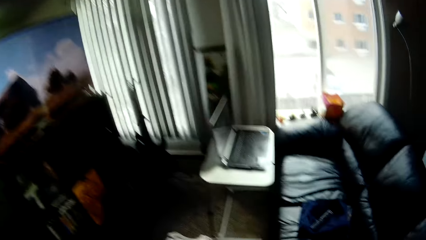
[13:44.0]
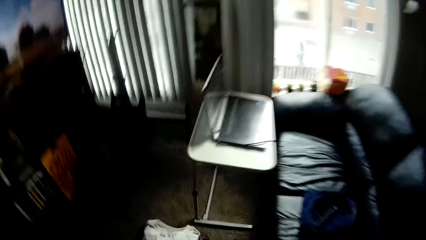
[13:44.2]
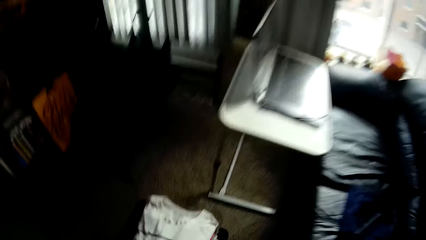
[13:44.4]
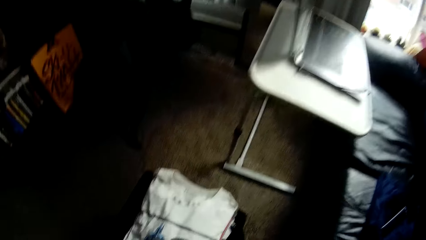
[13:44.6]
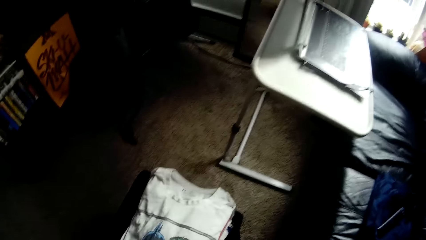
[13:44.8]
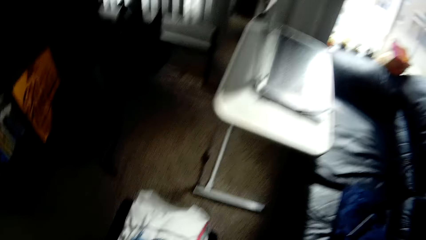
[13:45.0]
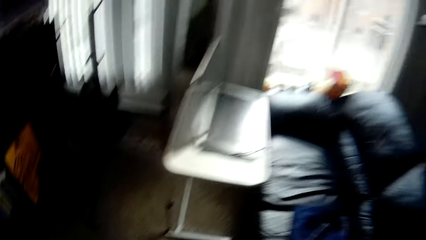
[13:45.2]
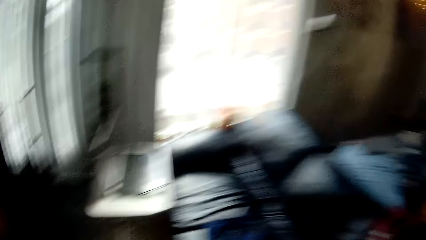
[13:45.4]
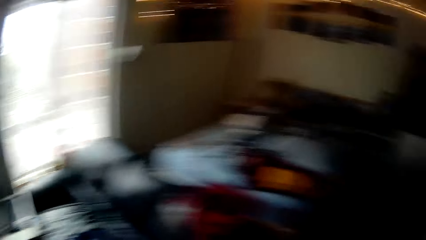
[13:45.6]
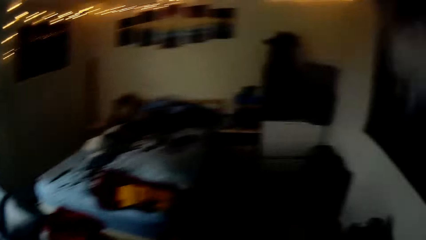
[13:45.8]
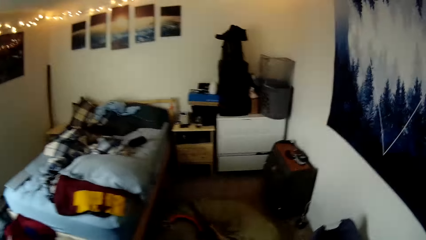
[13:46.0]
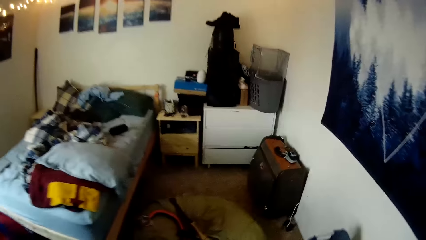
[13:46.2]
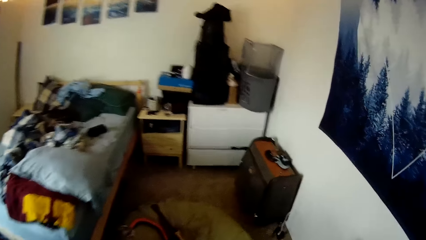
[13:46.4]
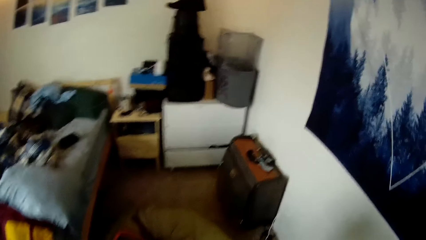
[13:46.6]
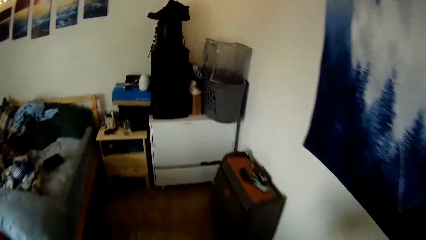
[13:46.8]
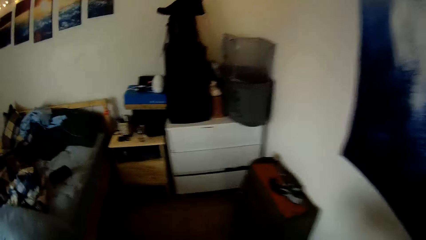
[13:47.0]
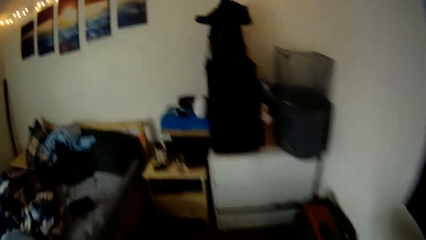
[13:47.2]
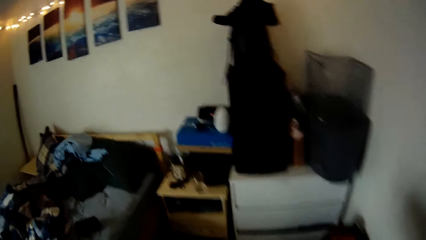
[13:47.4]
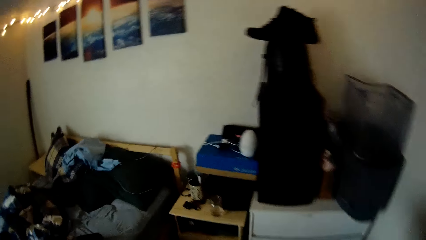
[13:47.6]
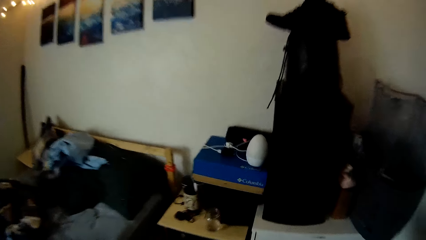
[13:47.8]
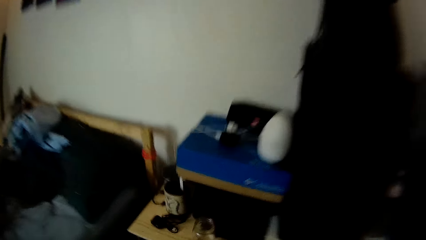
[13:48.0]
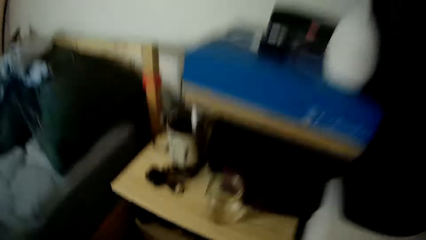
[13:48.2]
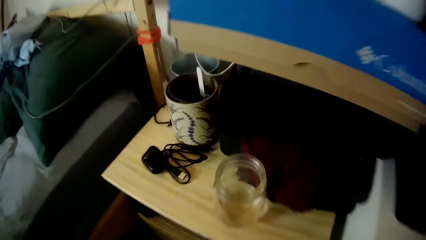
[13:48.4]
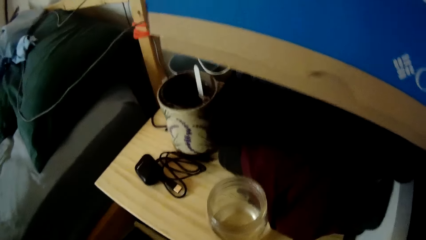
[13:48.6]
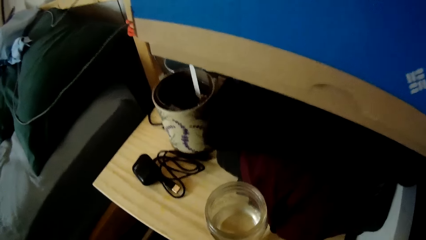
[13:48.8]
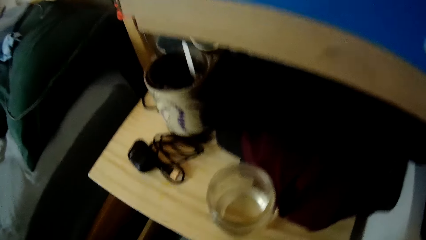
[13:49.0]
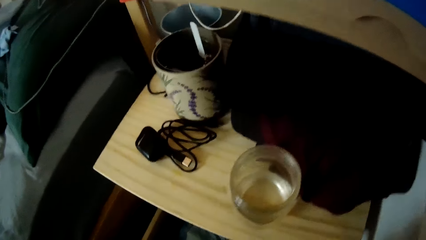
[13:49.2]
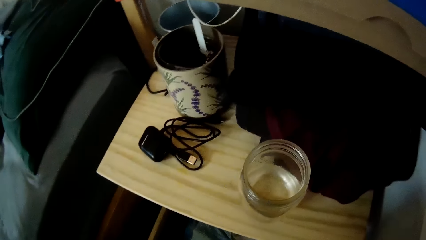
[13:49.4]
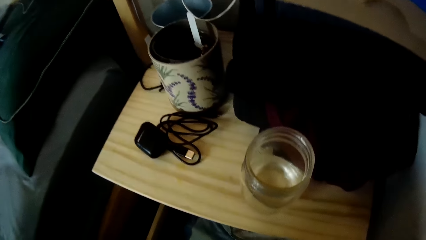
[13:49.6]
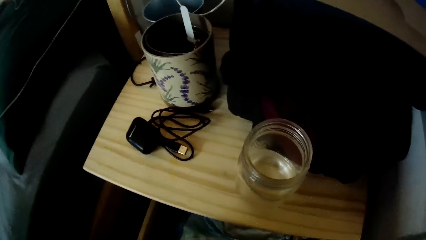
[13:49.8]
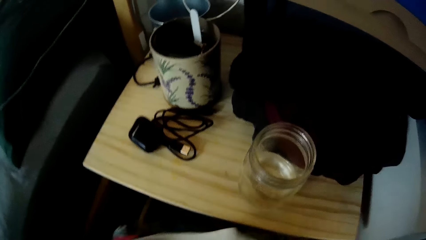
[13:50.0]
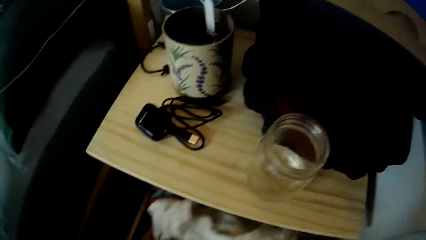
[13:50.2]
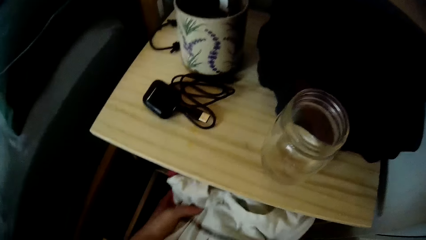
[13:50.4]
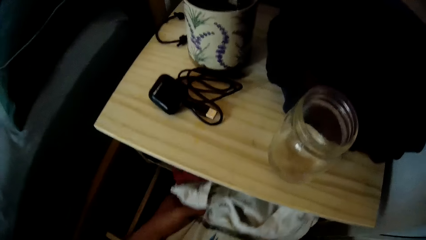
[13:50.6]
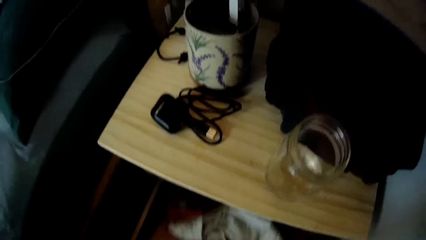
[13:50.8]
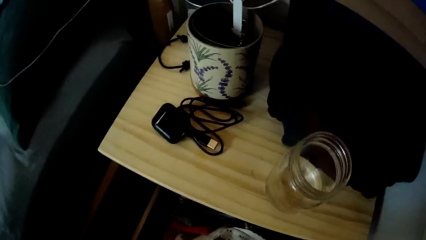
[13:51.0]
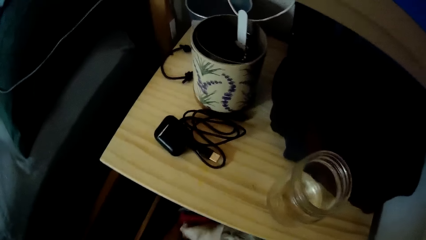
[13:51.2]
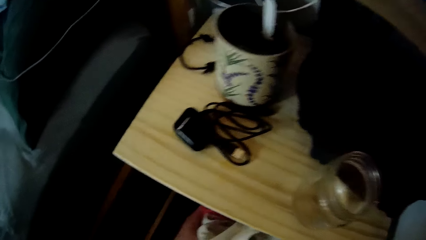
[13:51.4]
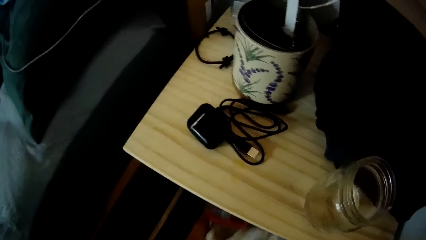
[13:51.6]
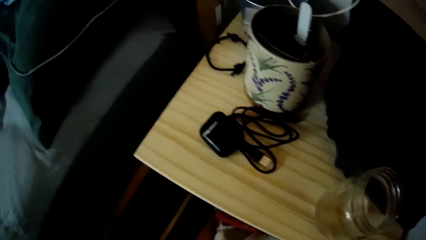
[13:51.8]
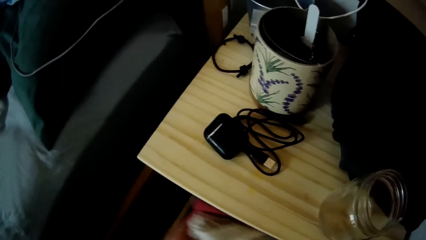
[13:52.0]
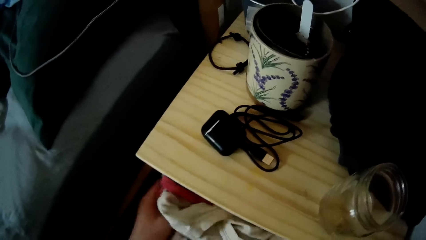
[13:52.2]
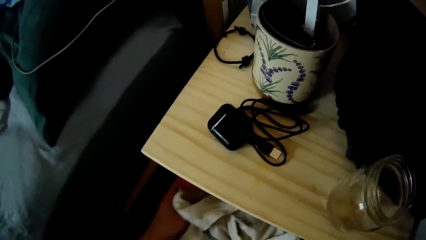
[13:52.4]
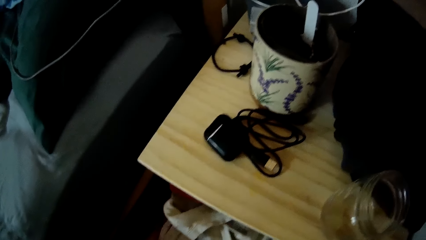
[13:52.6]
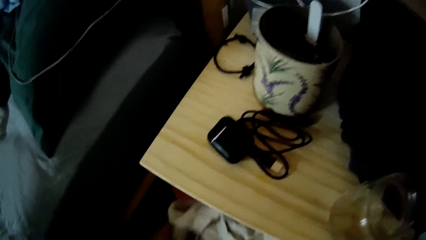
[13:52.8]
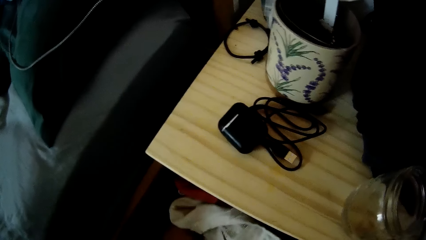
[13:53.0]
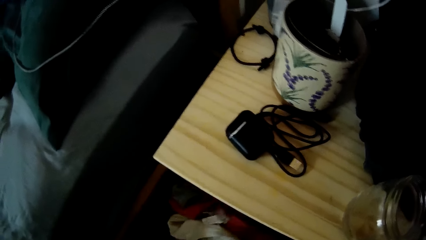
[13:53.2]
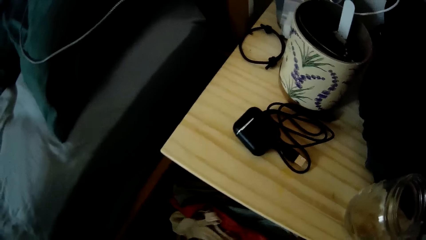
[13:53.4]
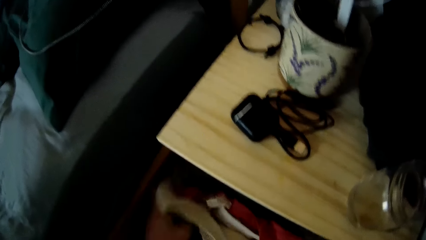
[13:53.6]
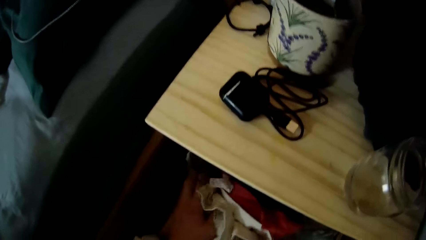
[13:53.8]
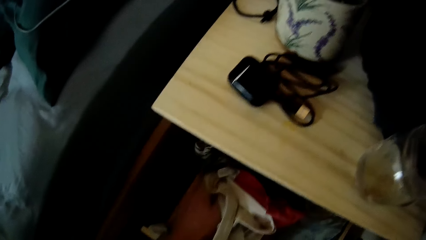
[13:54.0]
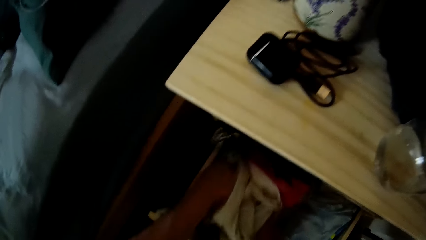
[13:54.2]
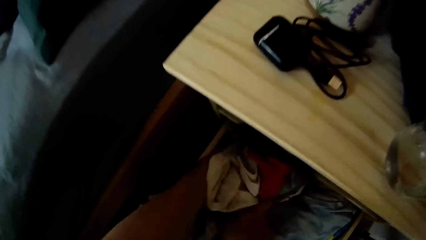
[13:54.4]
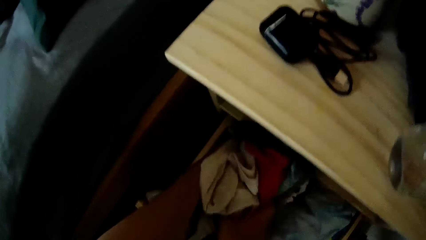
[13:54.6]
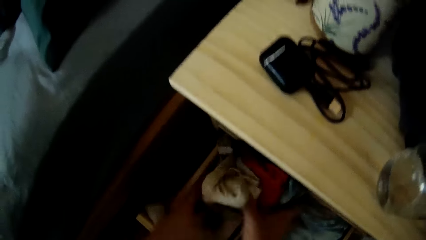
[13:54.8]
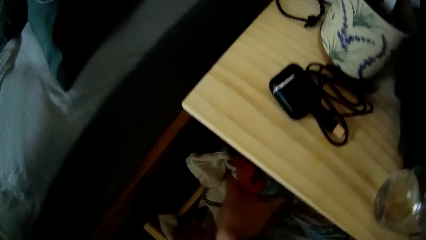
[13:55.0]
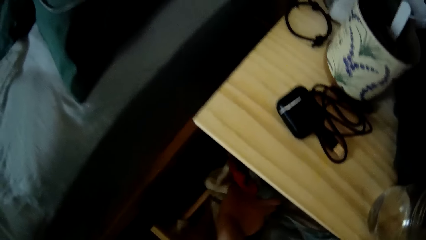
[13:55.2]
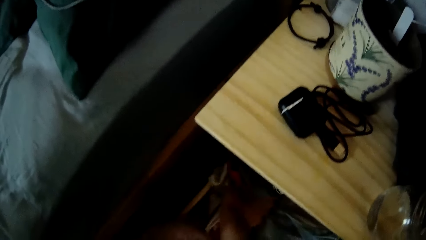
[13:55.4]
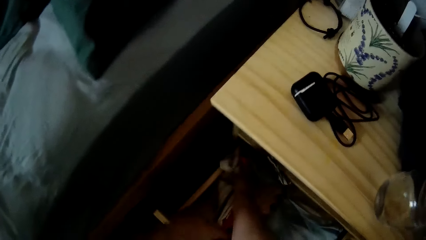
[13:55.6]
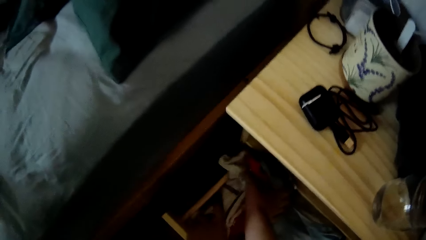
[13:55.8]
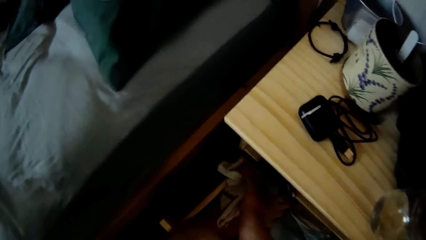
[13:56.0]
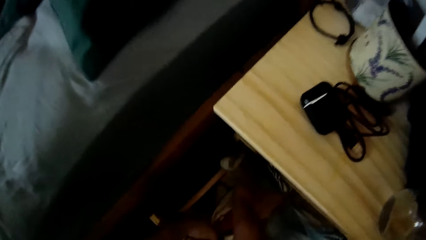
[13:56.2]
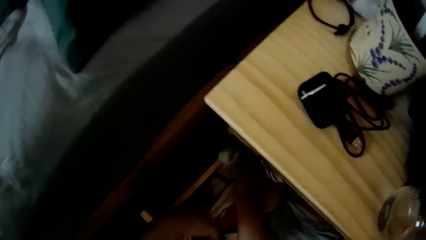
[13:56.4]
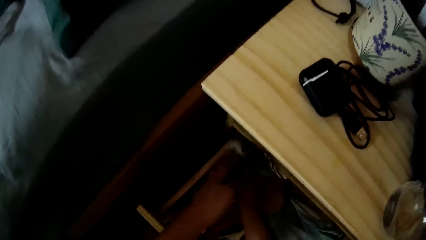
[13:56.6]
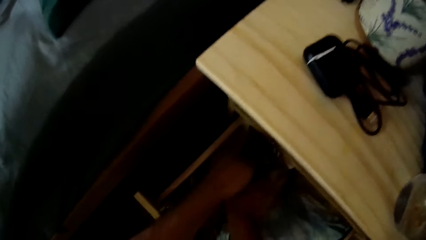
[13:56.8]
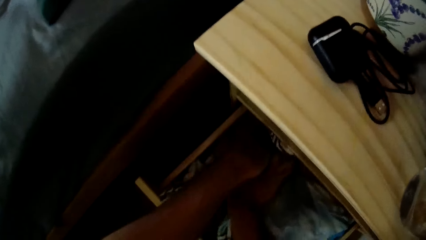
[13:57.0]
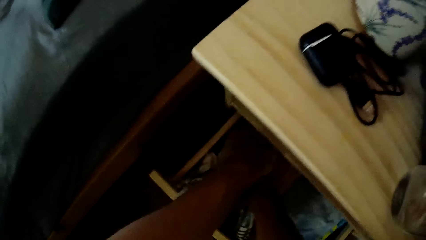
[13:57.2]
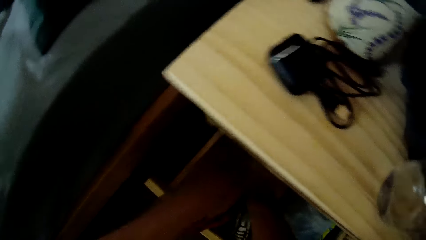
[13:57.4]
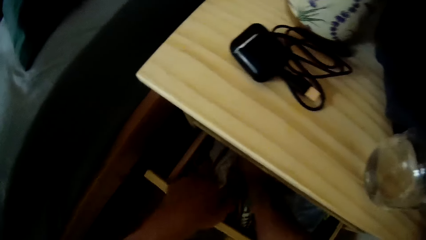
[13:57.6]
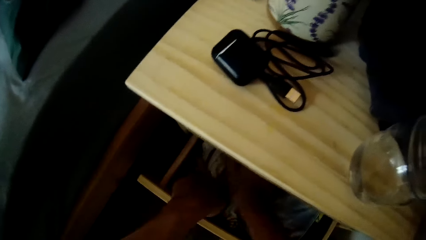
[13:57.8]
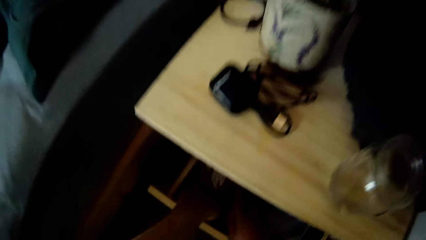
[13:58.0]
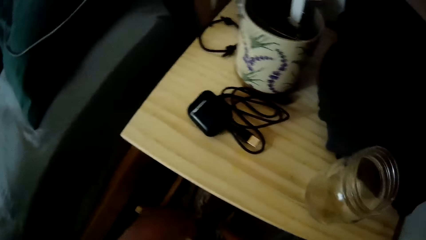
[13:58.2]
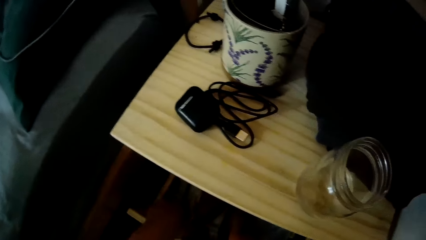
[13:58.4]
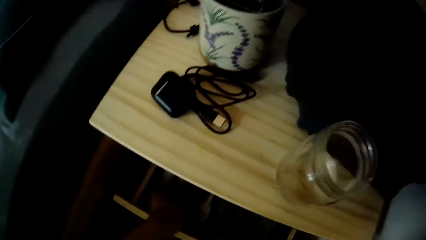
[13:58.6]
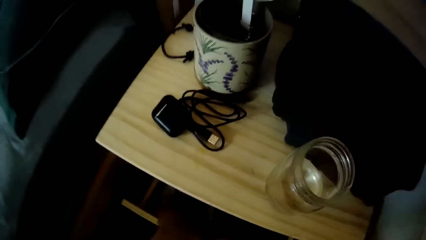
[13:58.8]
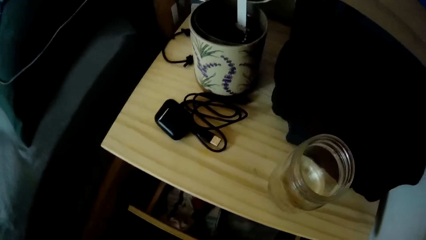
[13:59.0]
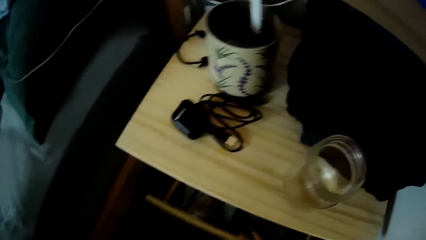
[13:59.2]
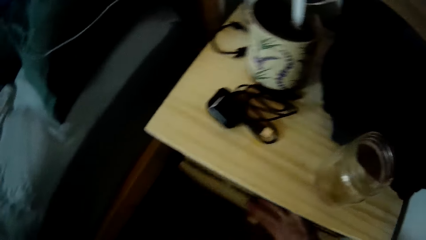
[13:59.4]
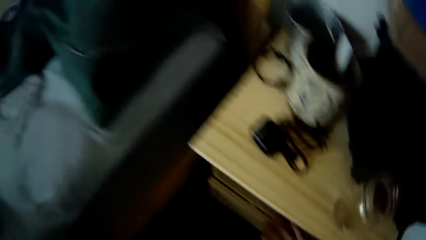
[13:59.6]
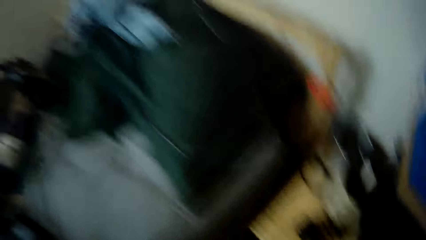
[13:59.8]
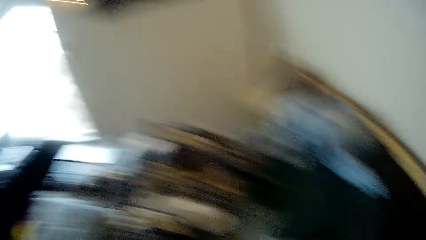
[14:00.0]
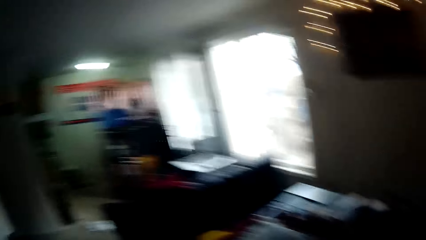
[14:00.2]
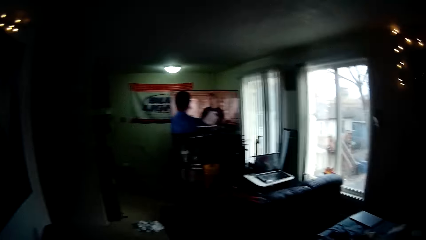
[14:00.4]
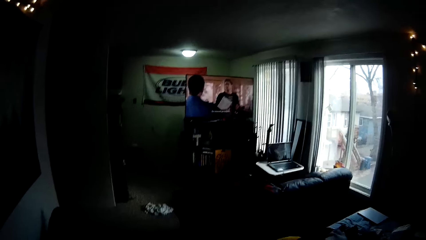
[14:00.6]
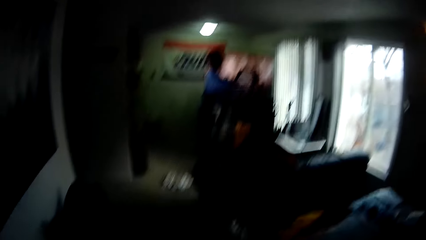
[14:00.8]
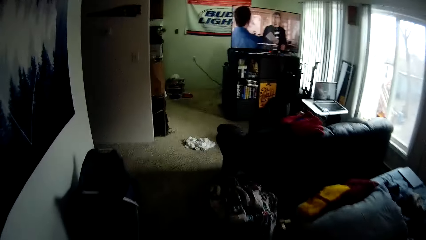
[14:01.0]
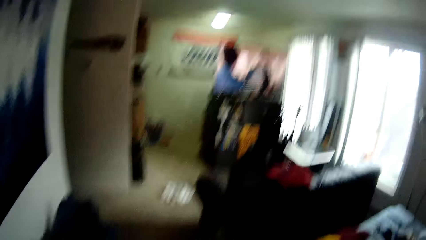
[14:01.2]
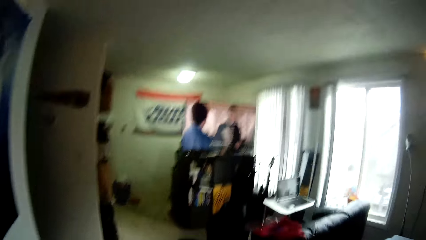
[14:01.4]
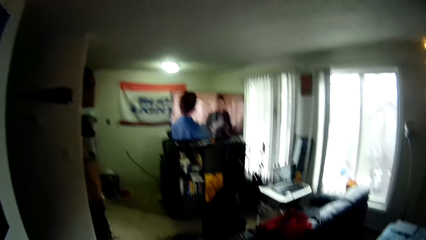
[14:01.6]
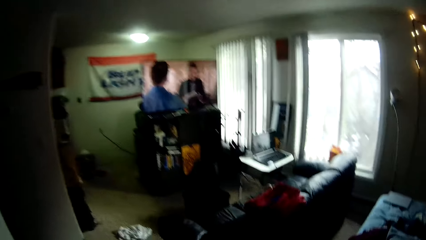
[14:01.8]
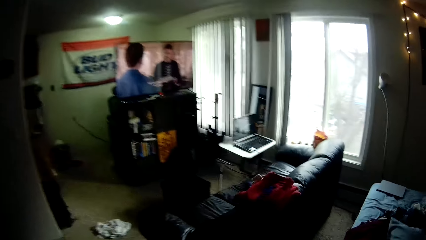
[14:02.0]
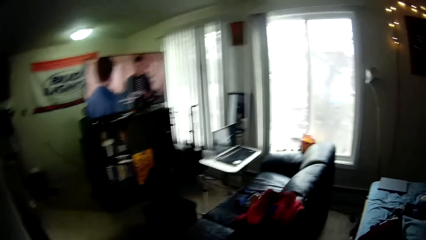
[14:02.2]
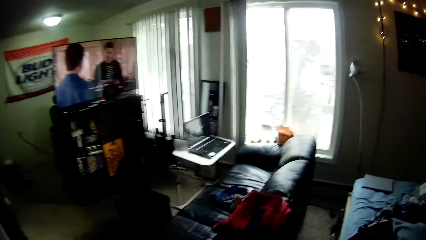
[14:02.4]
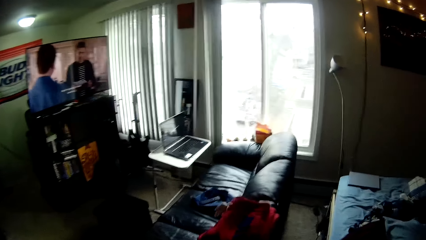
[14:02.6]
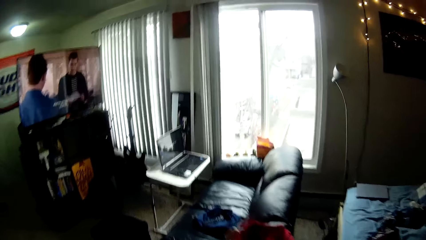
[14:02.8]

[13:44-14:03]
The camera wearer picks up clothes. They carry the stack of clothes from a bag with both hands. They carry the stack of clothes again. They pull out a drawer with a hand. They put the stack of clothes into another drawer with both hands. They adjust the clothes in the drawer. They close the drawer with a hand and walk around a room.
